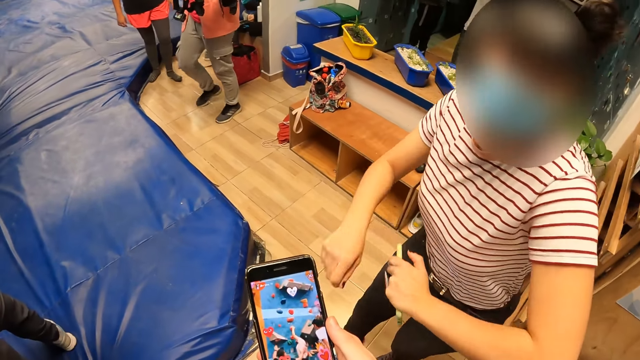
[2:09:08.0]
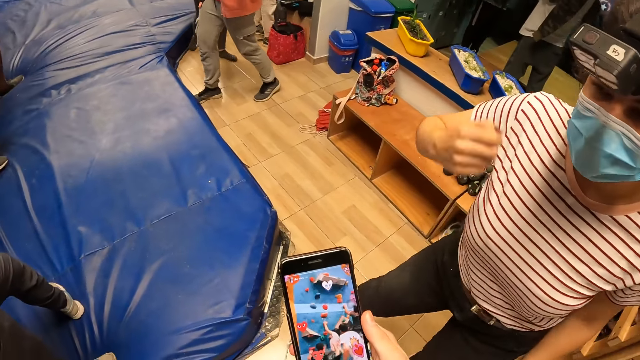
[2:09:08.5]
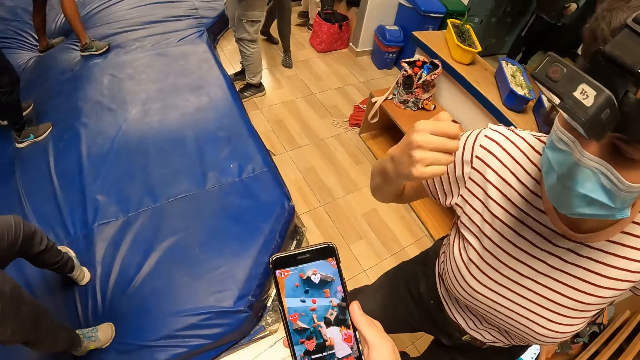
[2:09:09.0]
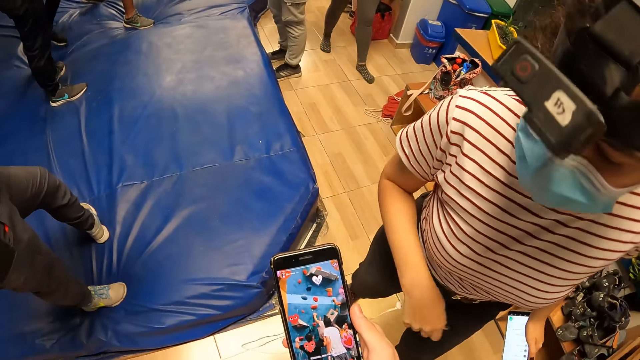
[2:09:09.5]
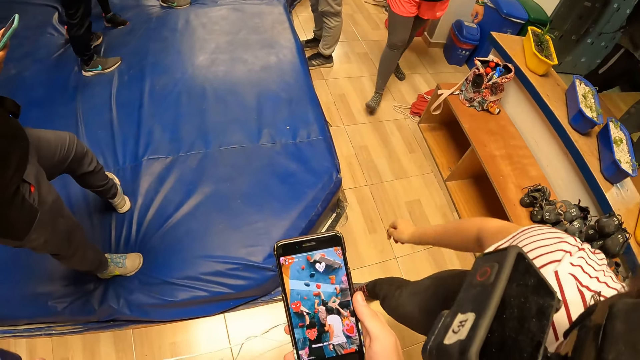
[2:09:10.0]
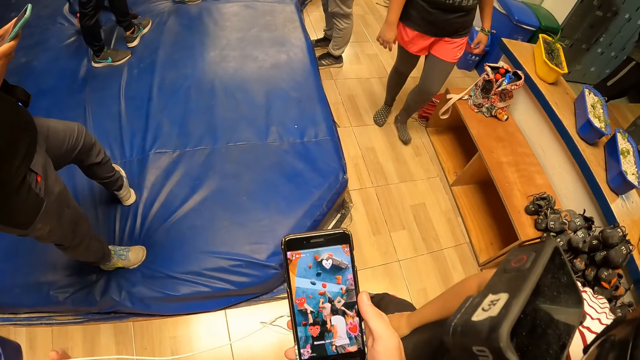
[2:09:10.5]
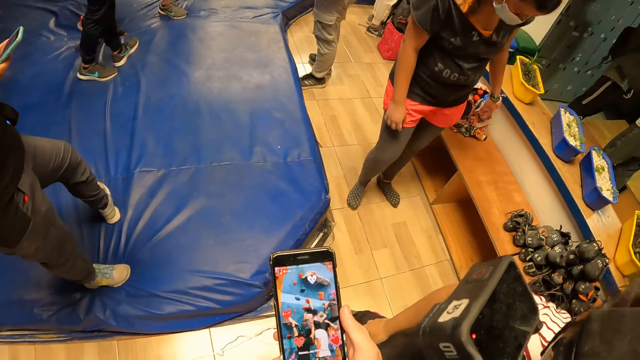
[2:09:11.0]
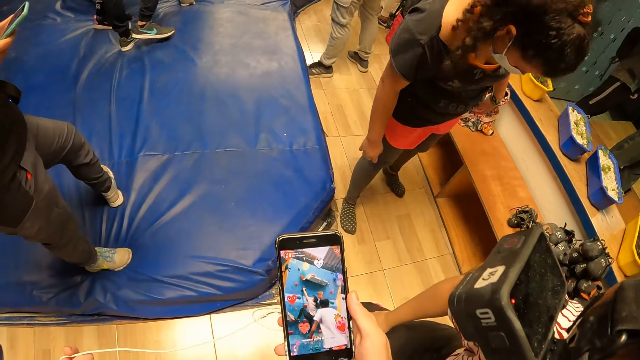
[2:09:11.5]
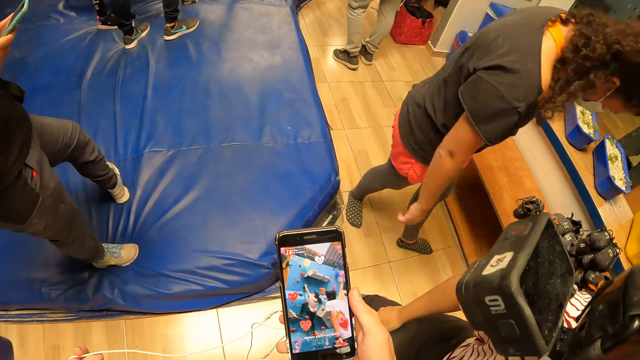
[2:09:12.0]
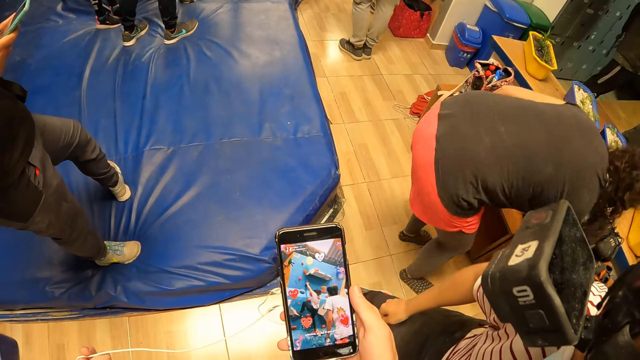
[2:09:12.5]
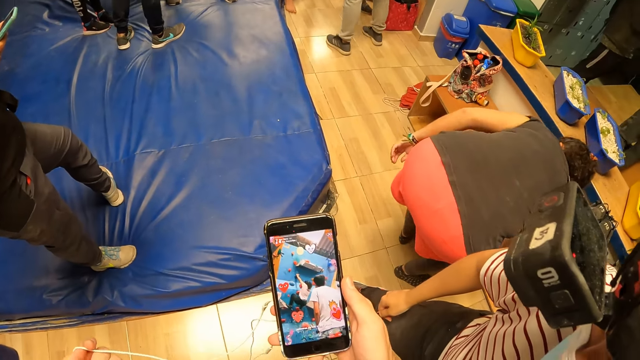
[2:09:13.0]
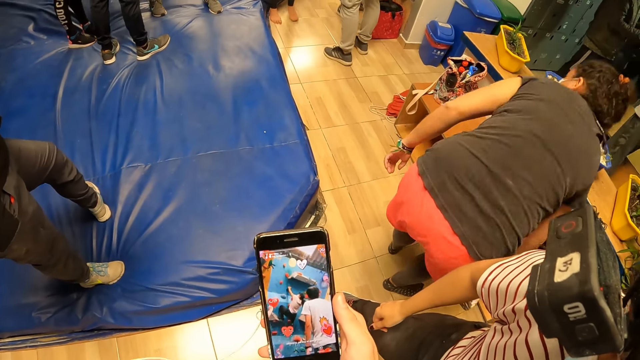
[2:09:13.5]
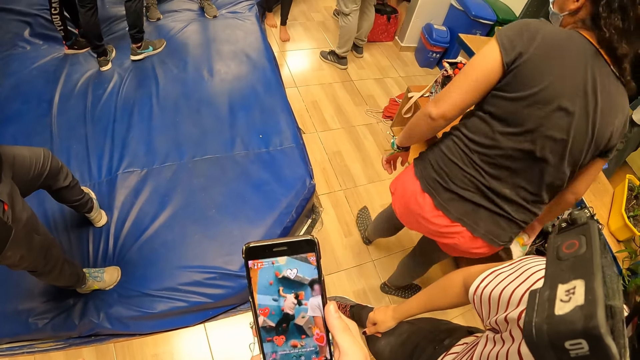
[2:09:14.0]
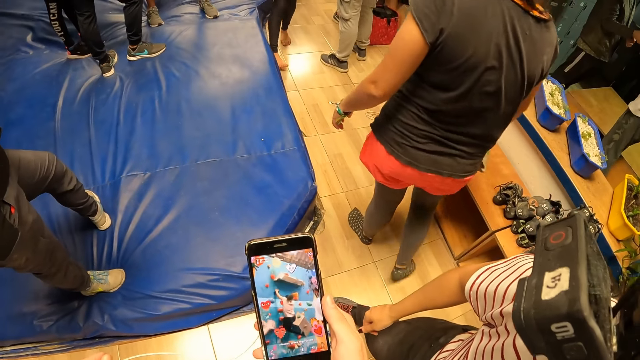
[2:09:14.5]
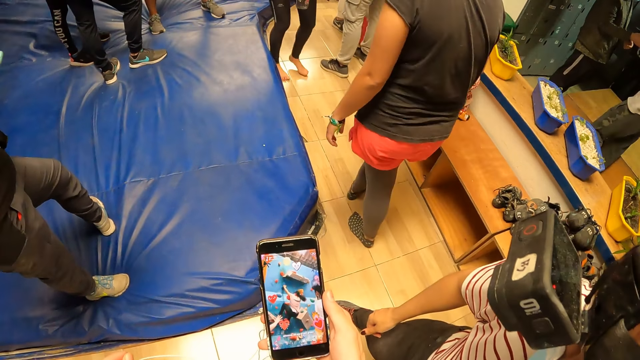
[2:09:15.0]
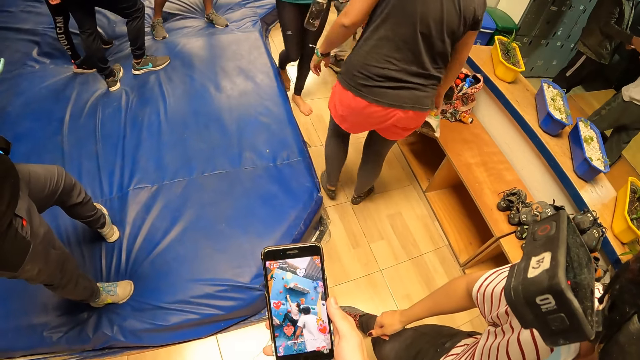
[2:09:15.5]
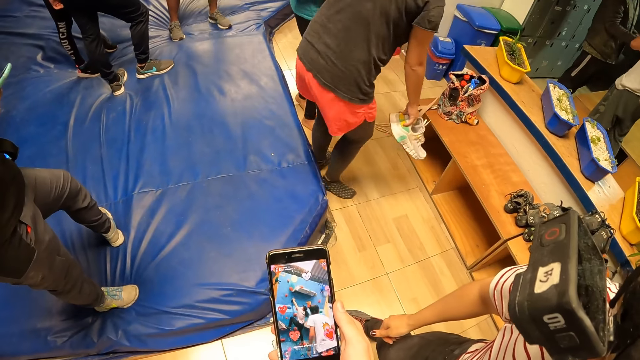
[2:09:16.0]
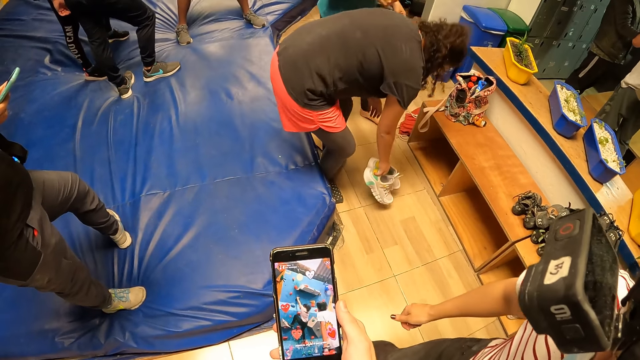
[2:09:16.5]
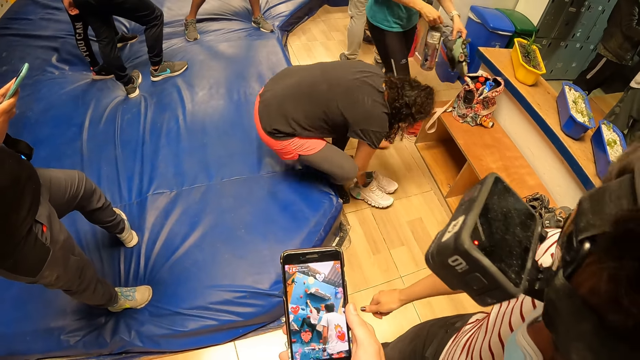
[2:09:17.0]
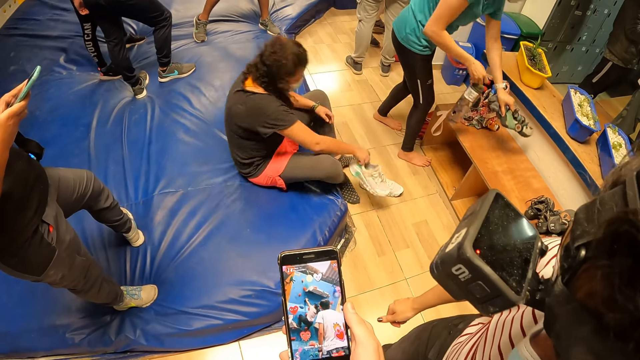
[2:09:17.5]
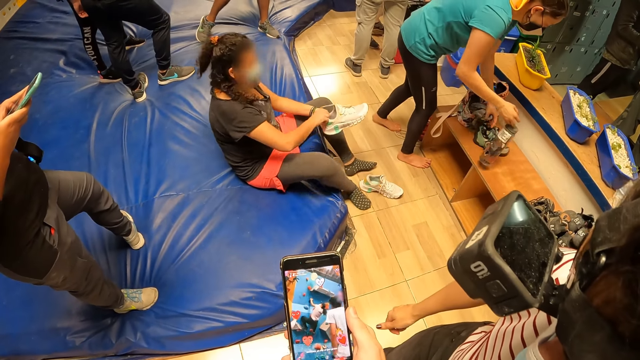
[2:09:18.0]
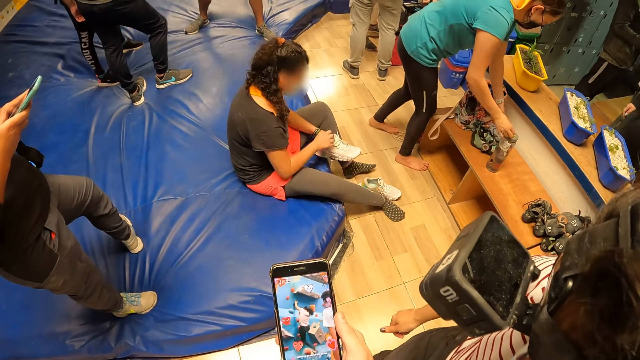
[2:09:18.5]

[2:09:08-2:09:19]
The camera wearer holds the phone with his right hand. He uses the phone. The woman moves closer to the camera wearer.

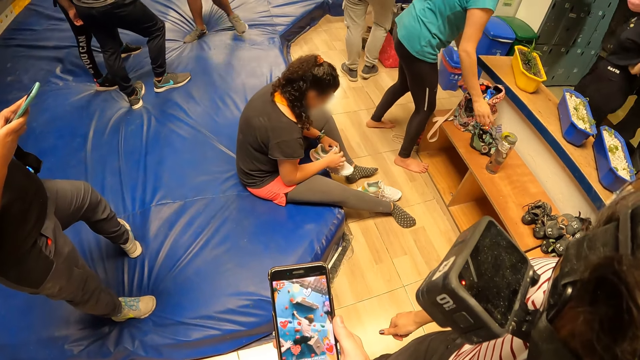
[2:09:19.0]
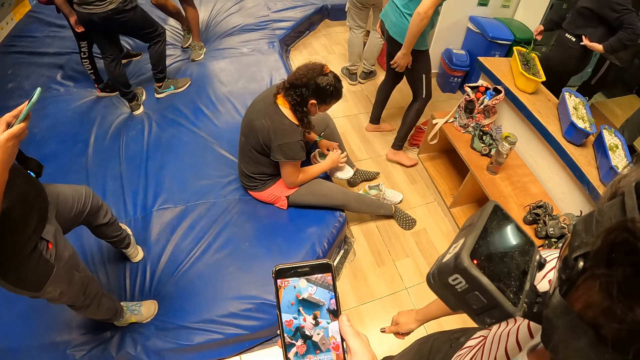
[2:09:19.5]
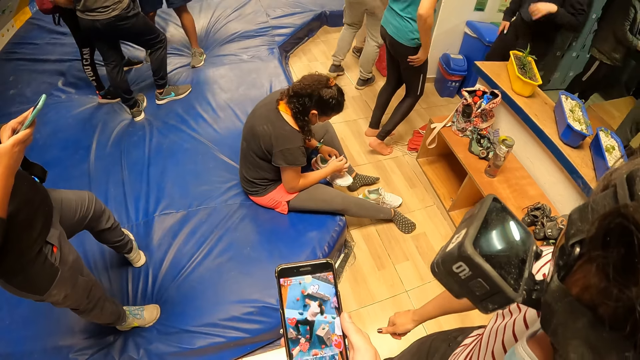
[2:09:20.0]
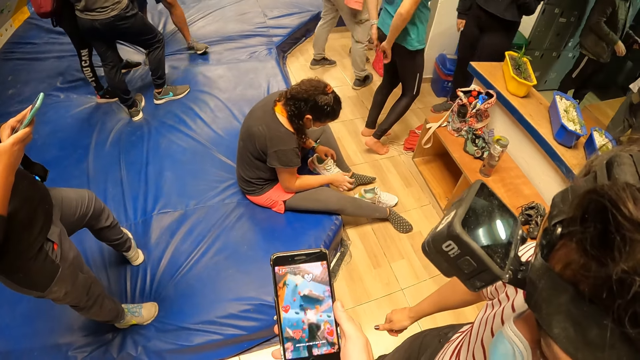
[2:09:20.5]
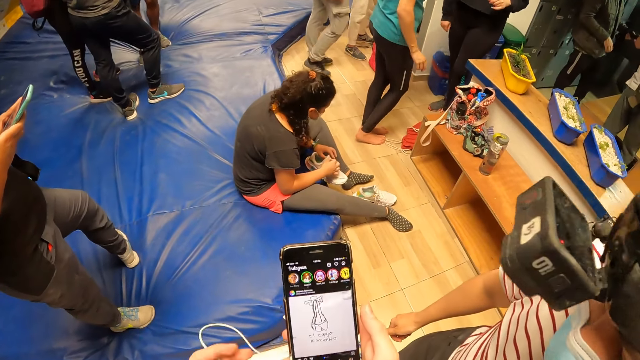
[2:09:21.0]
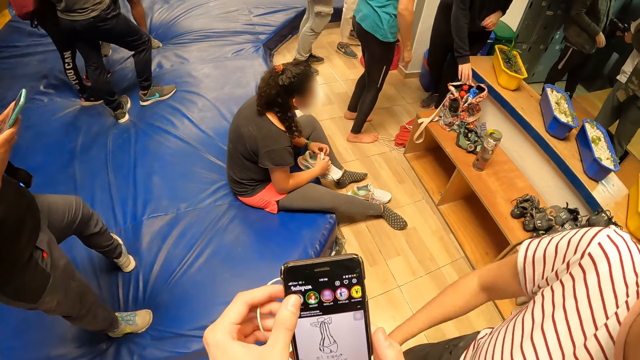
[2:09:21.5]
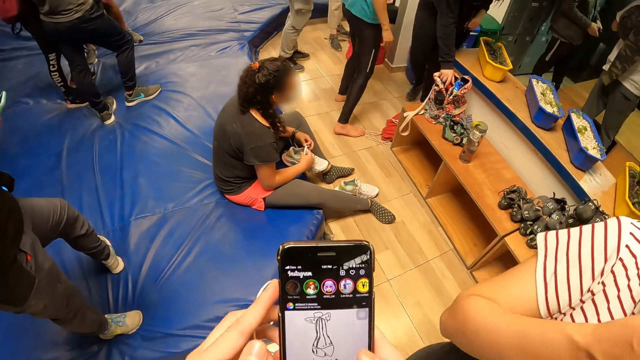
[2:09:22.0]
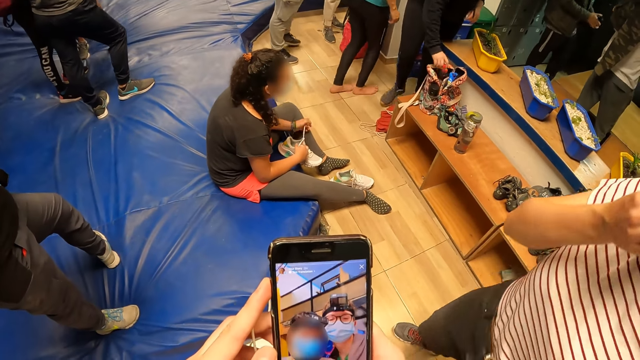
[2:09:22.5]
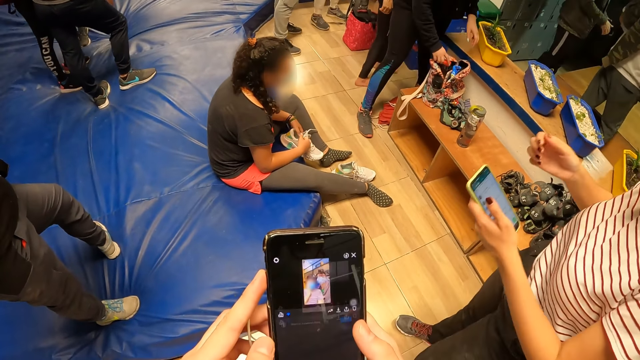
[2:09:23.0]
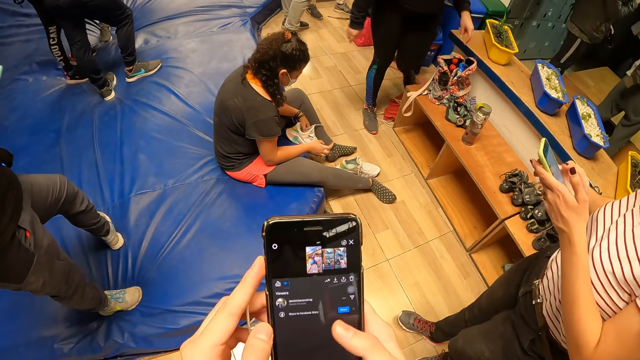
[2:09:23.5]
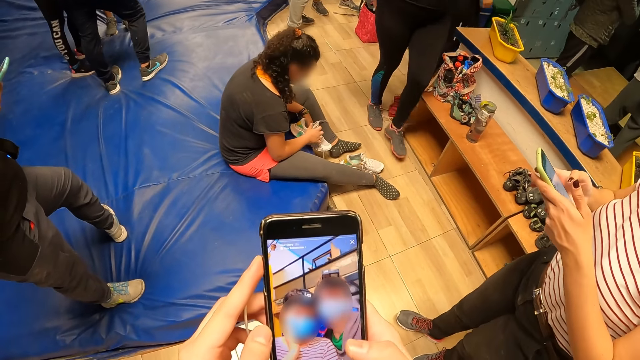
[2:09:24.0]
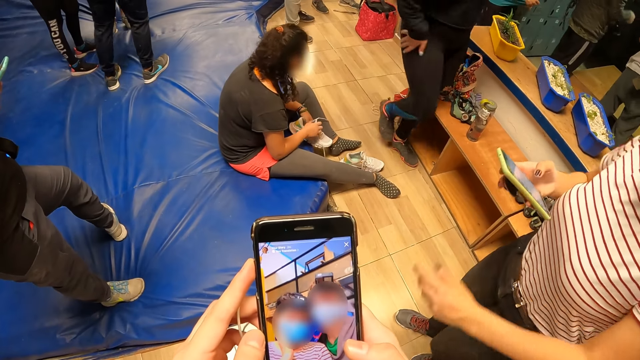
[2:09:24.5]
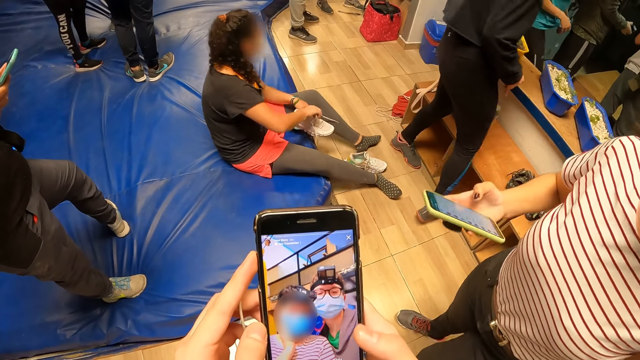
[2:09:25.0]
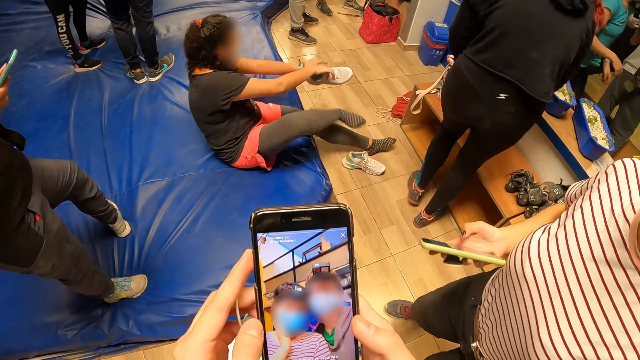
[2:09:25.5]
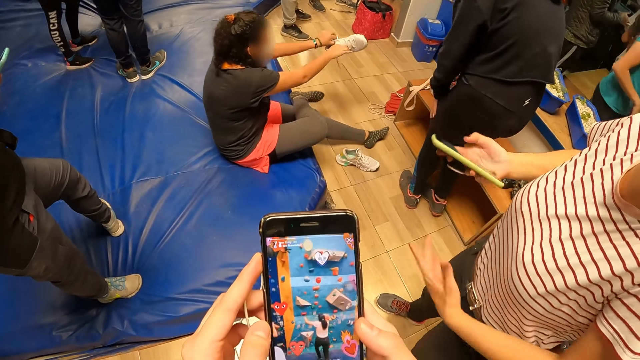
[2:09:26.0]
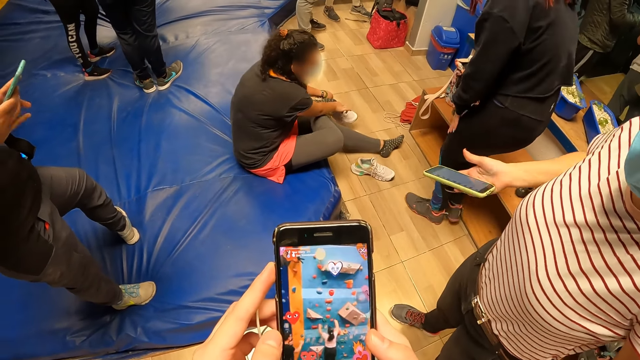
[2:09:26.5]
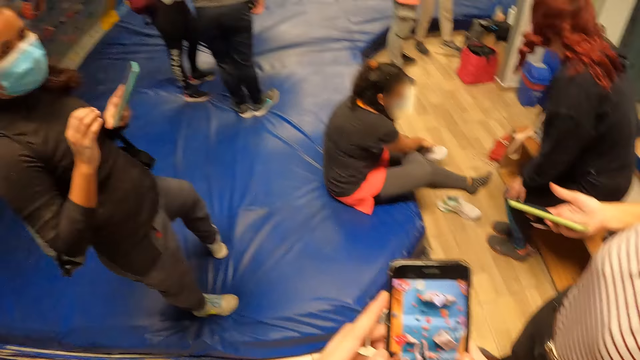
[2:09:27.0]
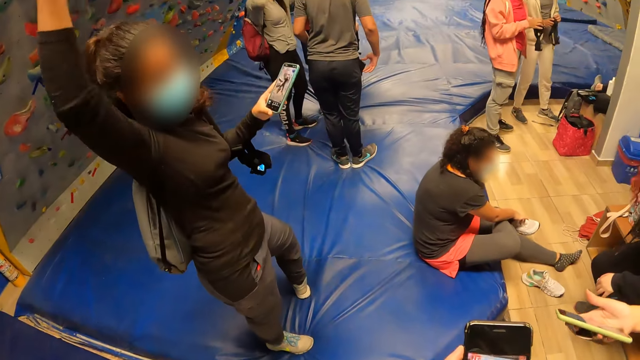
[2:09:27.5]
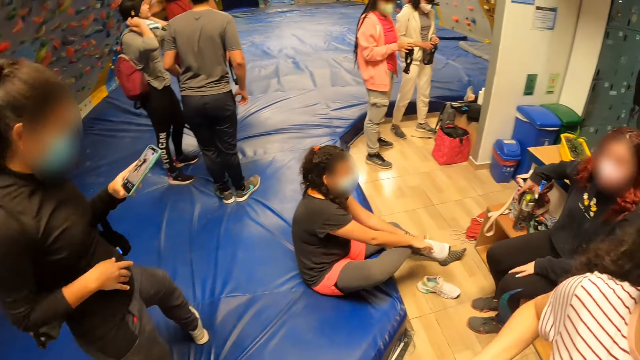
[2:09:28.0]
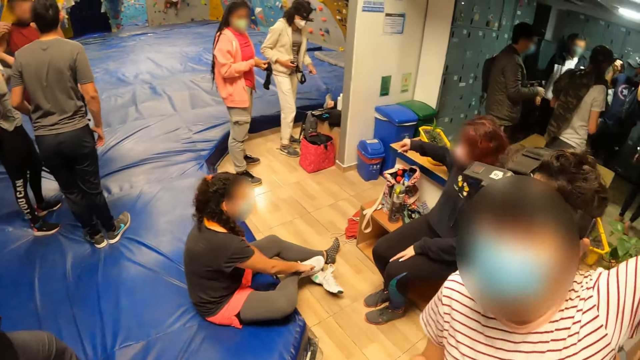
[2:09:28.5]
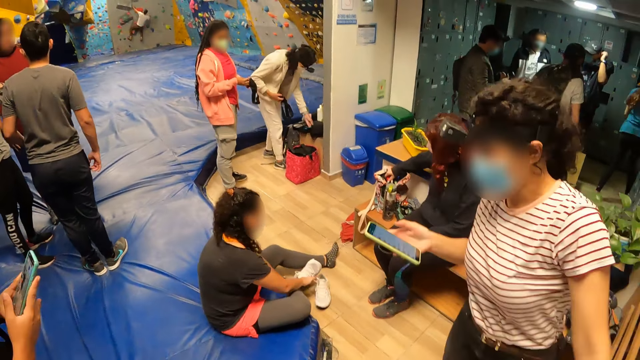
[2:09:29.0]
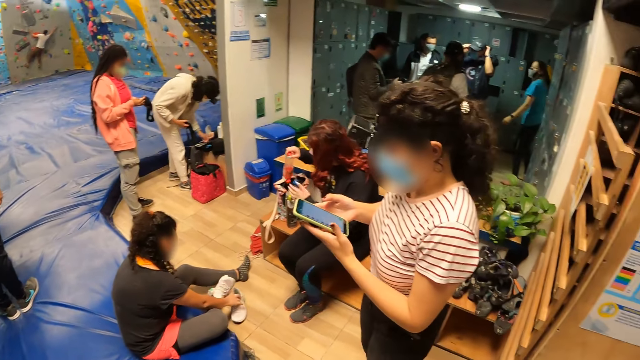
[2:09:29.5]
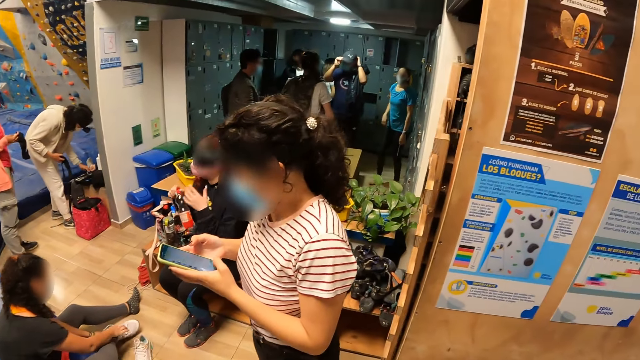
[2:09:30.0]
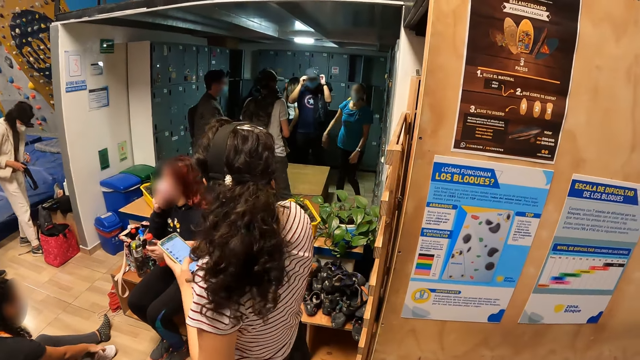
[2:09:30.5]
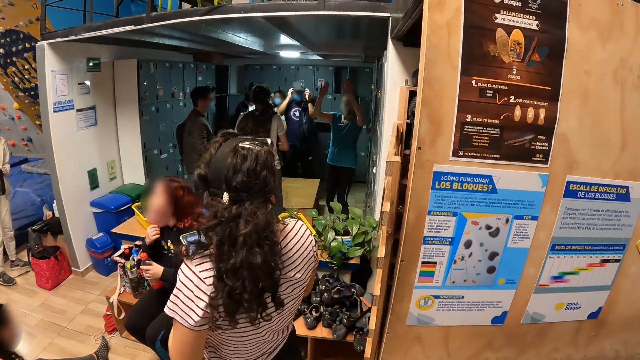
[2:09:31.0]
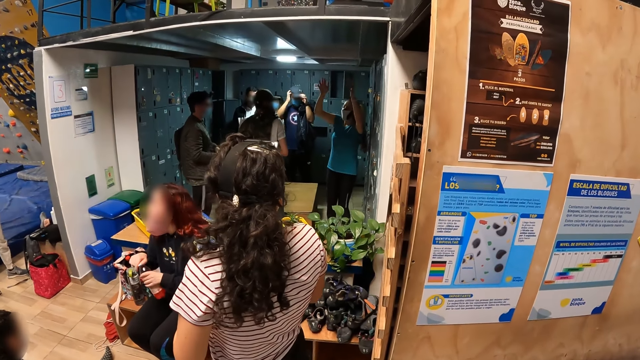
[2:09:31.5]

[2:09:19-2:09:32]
The camera wearer operates the phone with both hands. They look aside.
